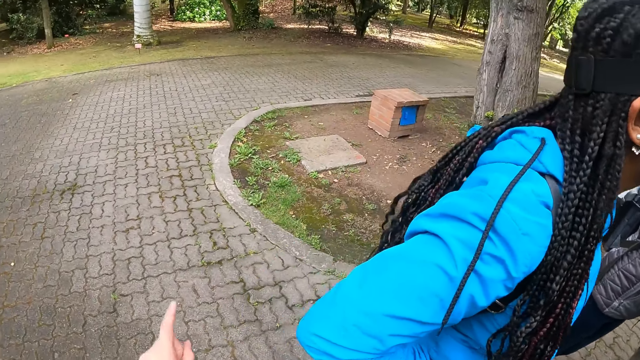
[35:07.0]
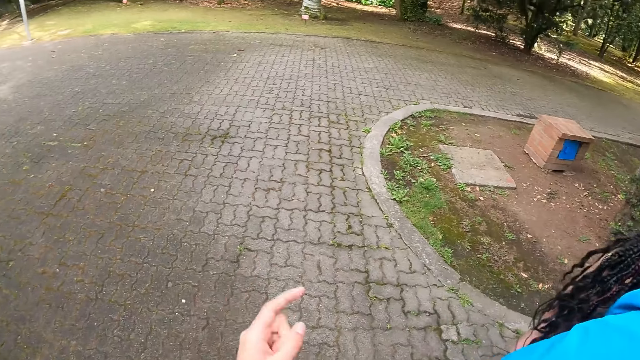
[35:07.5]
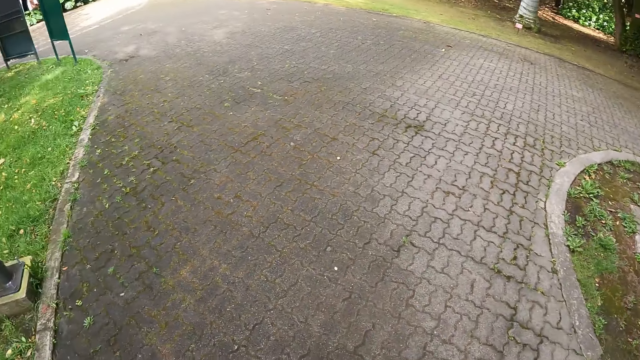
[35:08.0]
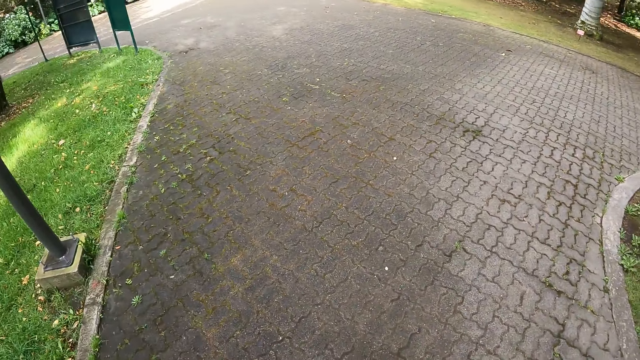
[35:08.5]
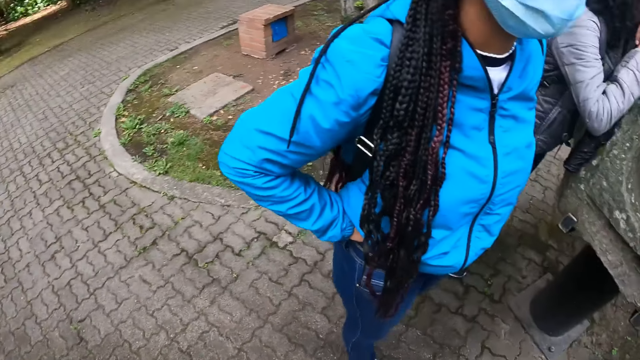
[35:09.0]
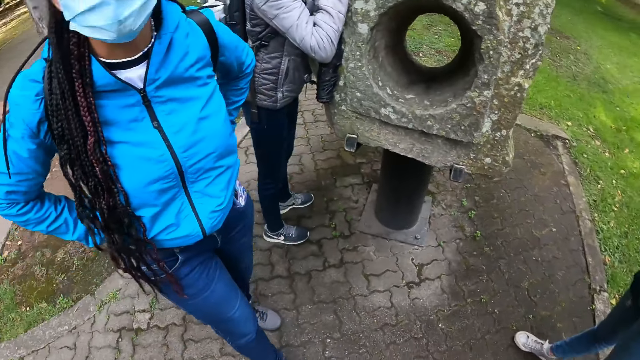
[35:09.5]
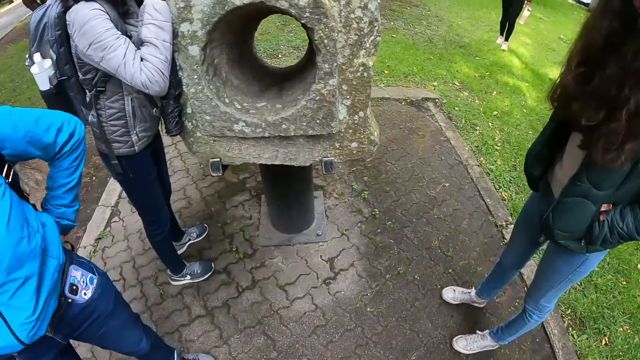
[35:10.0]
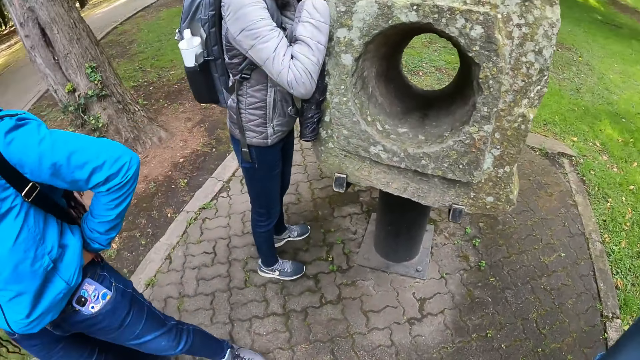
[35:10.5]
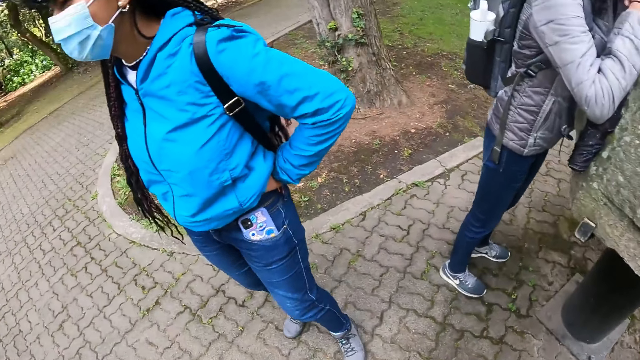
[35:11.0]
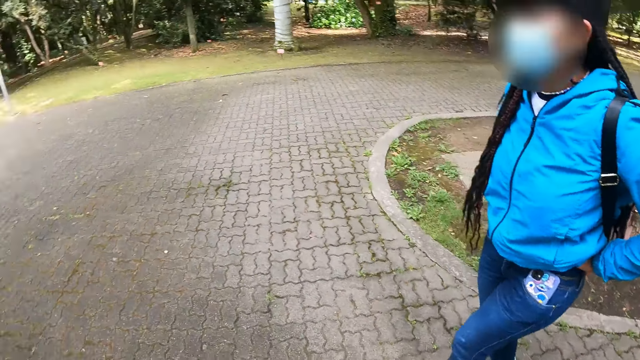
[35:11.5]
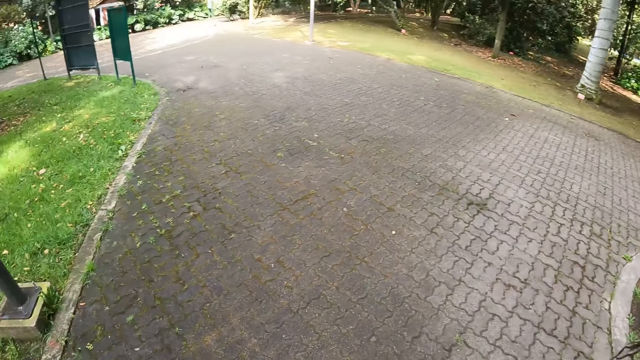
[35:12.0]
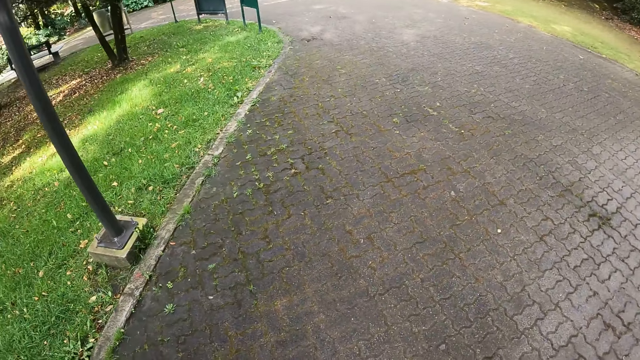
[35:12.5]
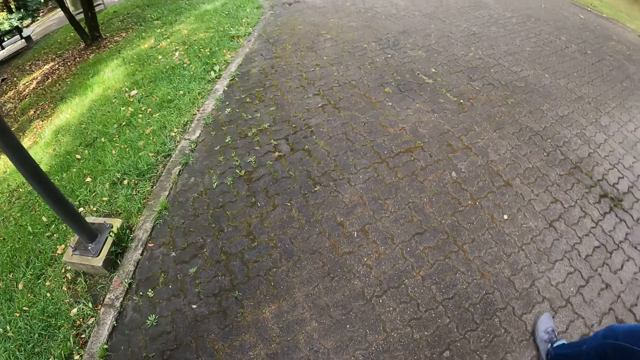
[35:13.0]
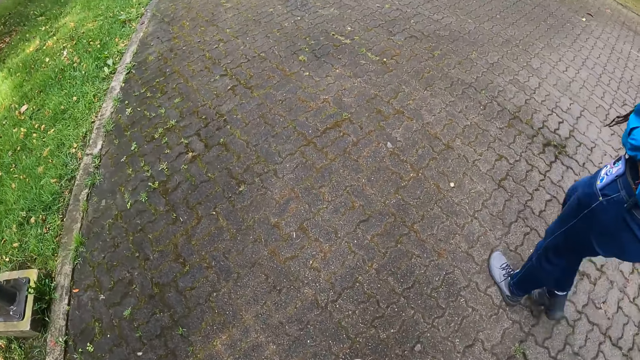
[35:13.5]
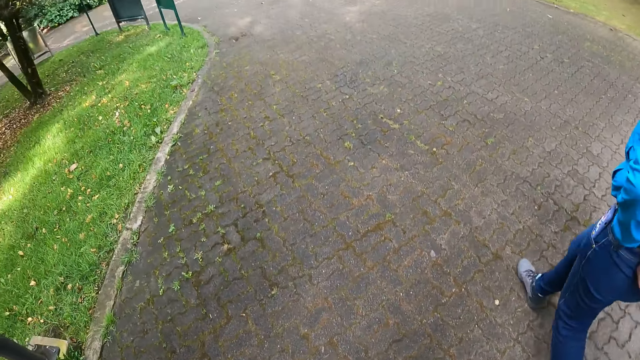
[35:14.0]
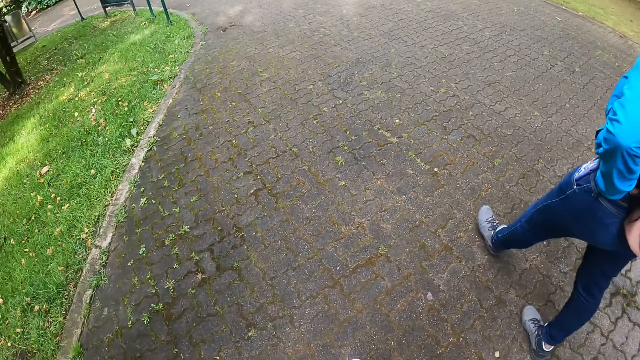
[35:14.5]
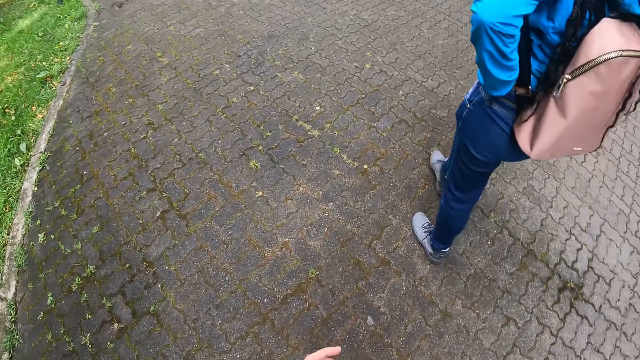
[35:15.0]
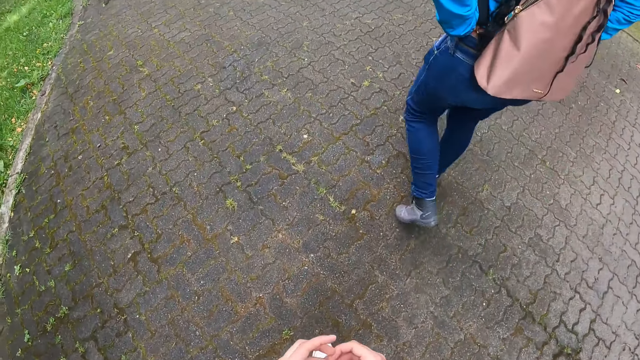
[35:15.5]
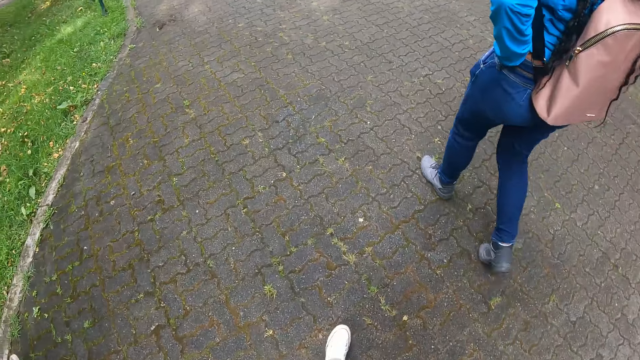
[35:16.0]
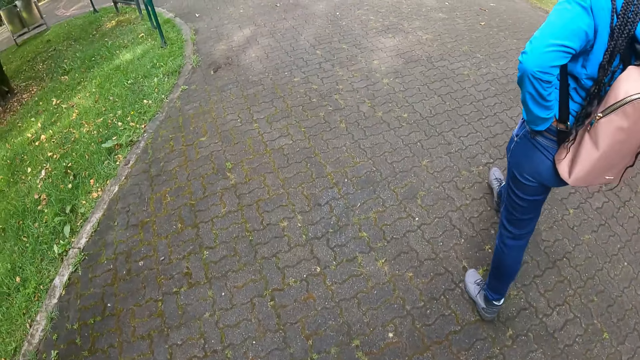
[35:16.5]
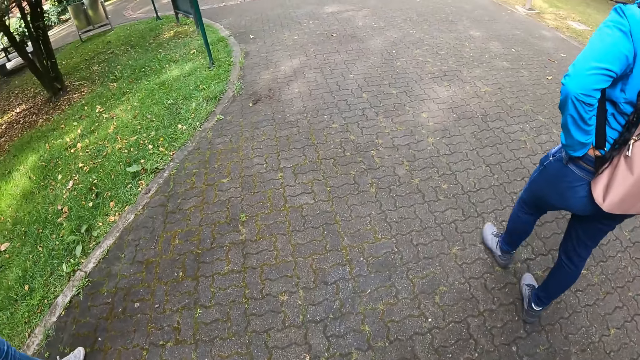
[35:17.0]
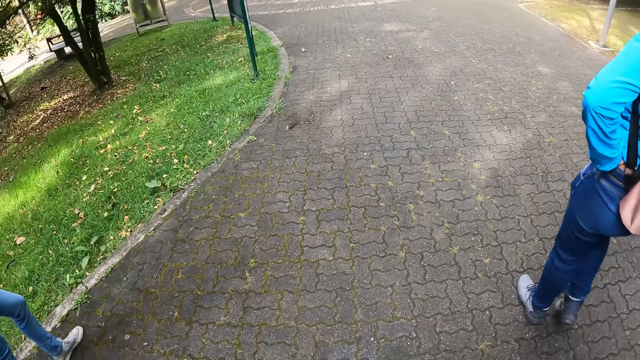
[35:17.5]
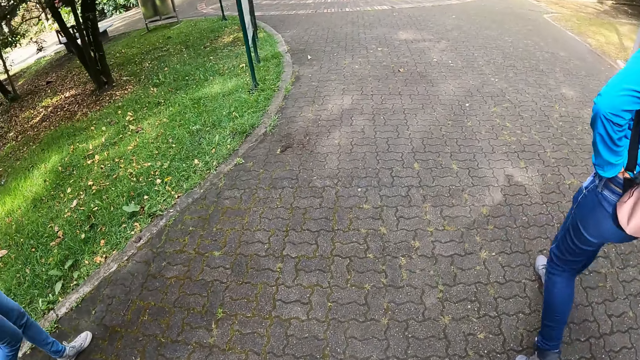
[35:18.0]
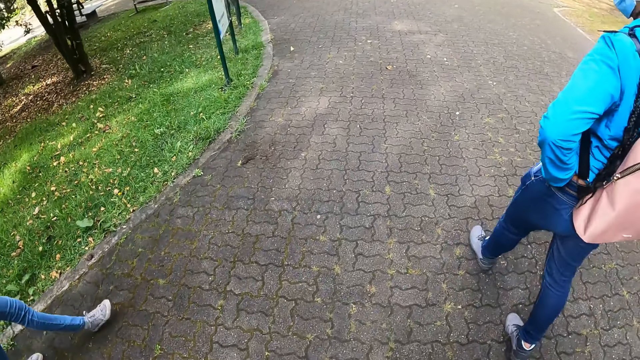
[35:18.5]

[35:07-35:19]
The camera wearer walks around the park on the pavement with a woman, a man, another woman and a third woman.

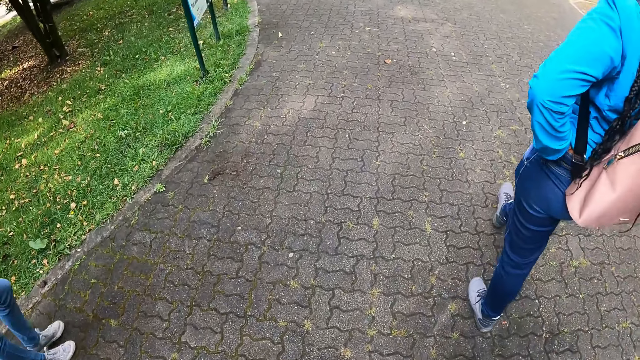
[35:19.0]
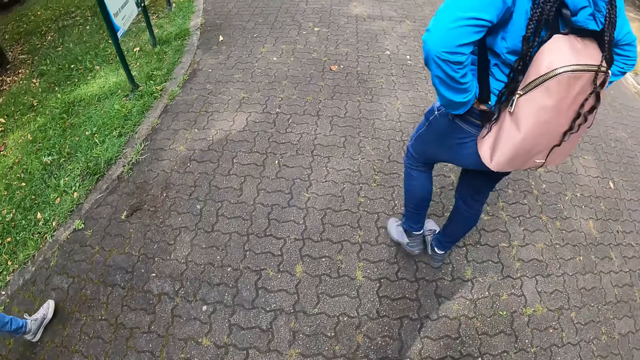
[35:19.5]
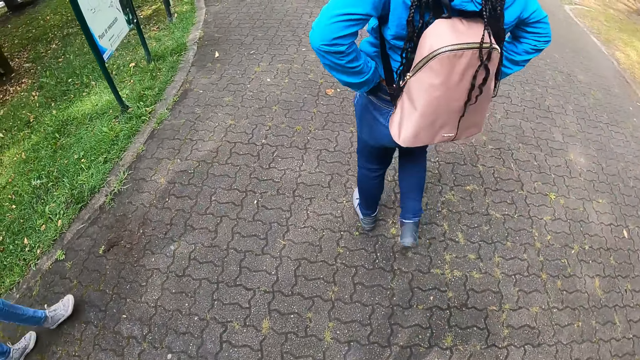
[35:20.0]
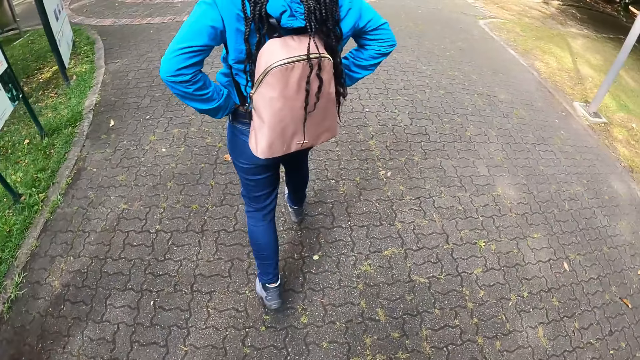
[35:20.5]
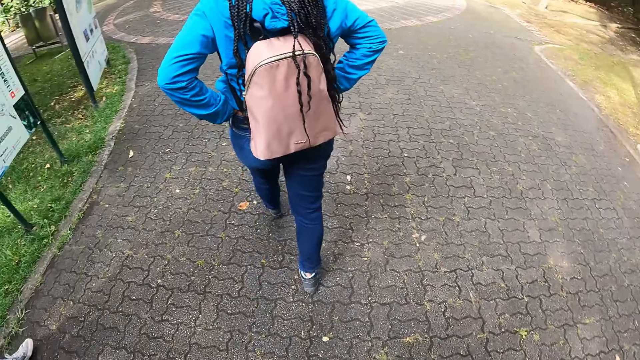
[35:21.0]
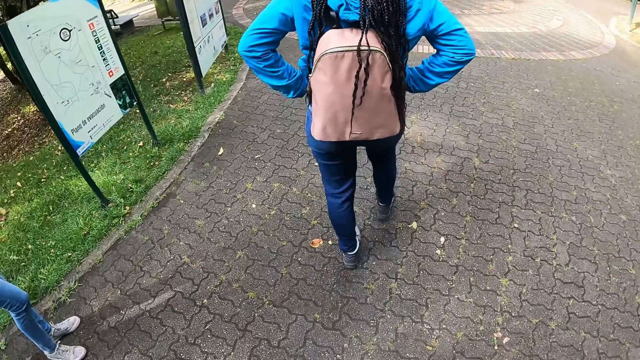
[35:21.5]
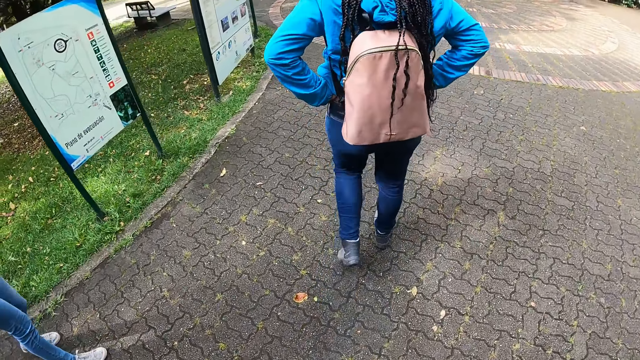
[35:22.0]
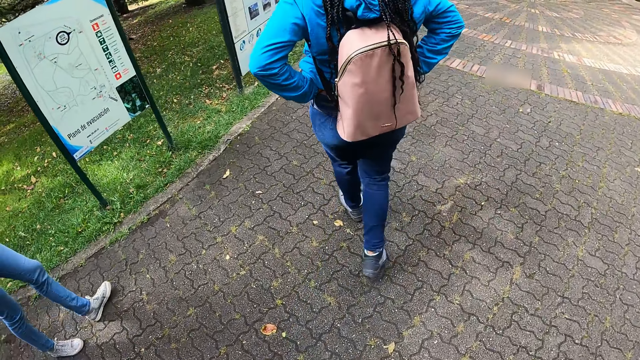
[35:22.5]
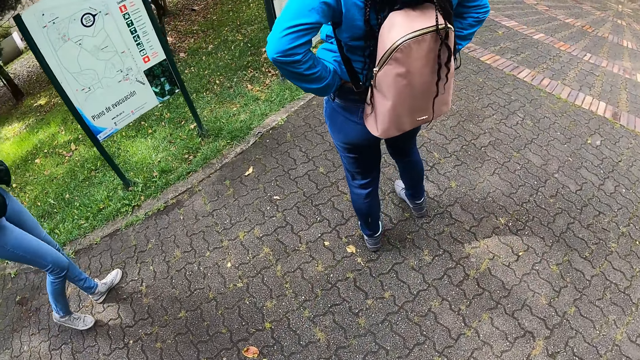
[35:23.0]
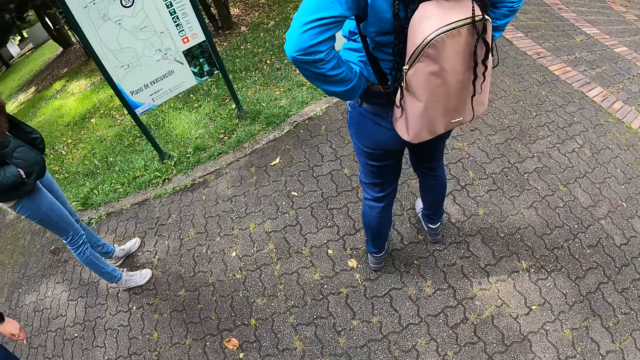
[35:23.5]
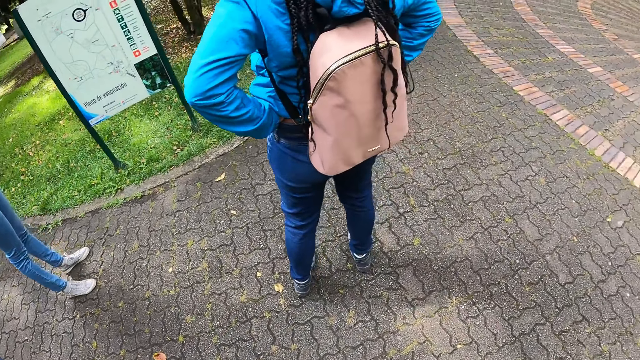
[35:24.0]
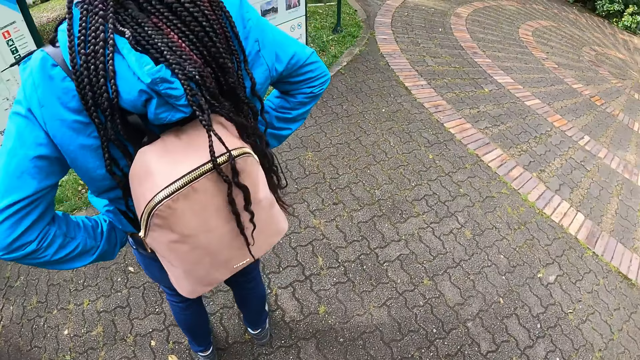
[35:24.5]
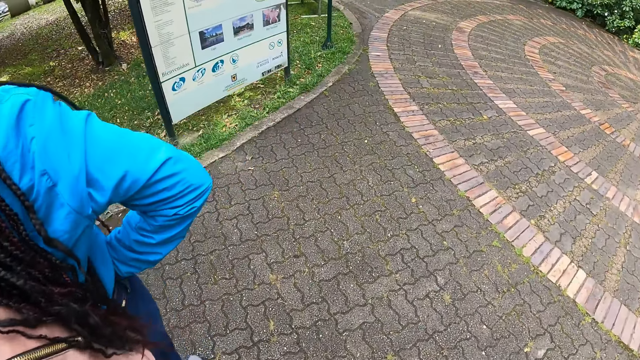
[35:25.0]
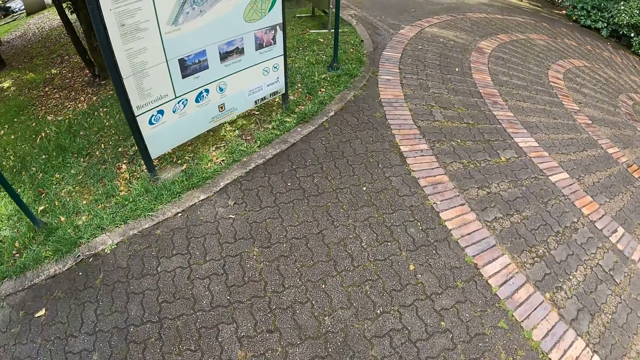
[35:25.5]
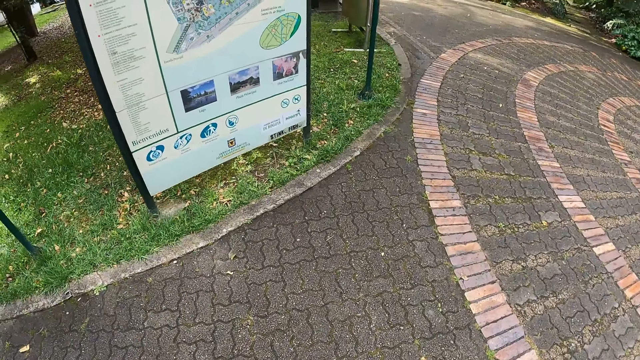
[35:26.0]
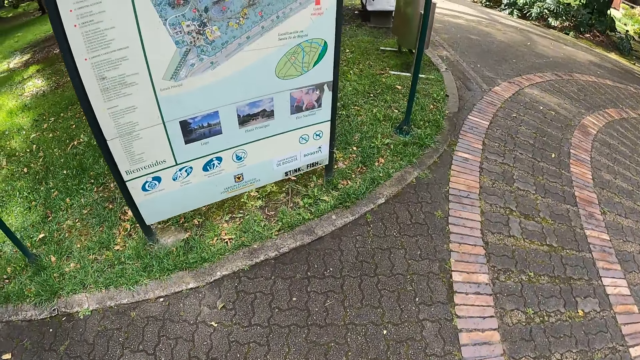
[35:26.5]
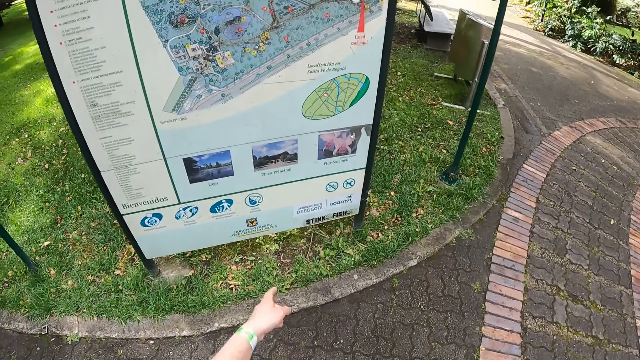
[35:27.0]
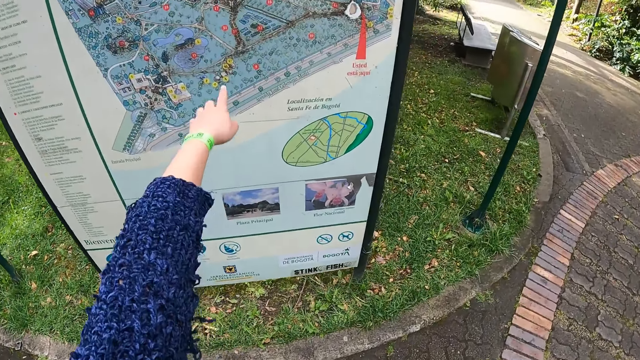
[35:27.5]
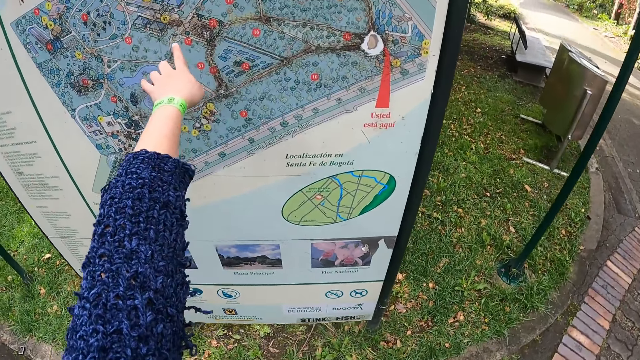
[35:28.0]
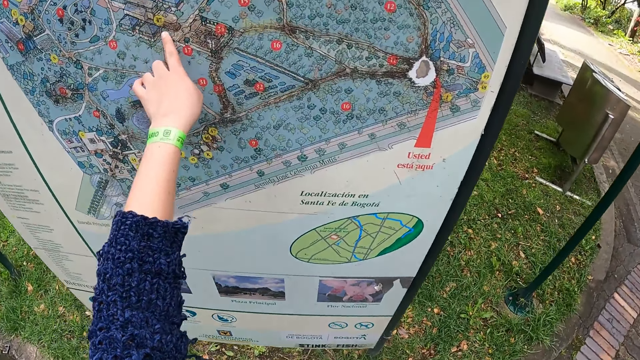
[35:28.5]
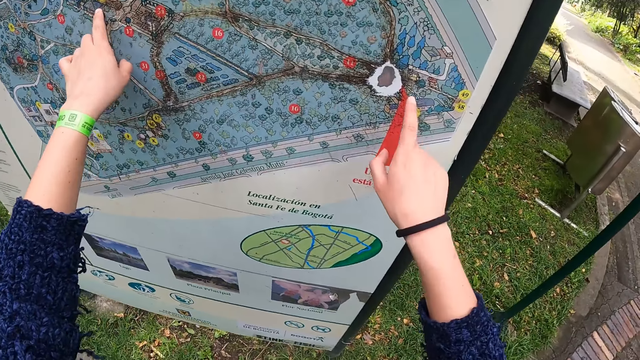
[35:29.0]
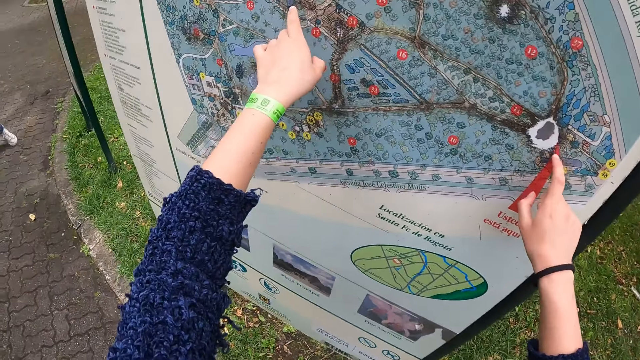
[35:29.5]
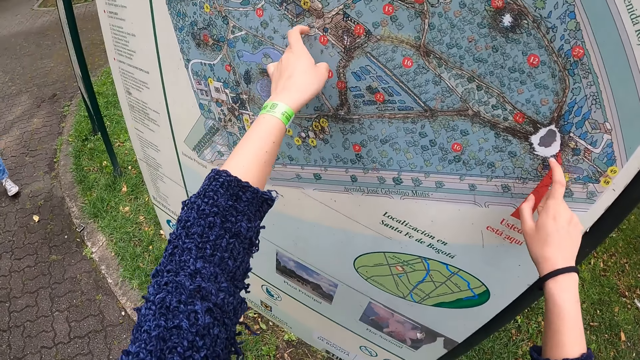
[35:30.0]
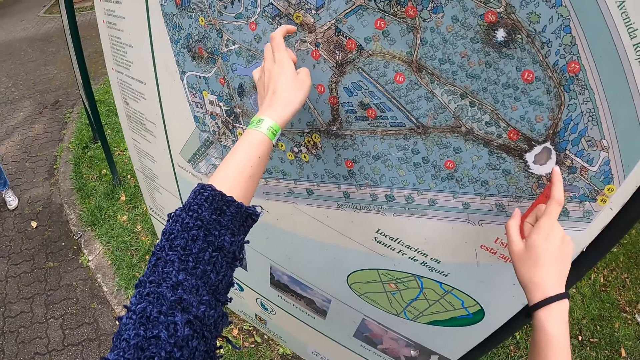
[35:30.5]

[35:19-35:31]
The camera wearer walks towards the plaques sign. They point at another notice board with both hands. They touch the plaques sign.
